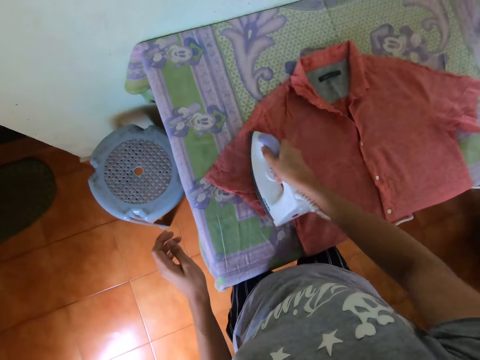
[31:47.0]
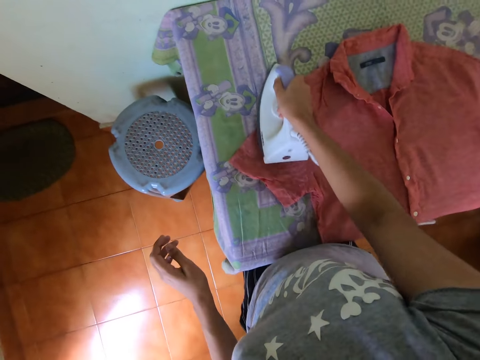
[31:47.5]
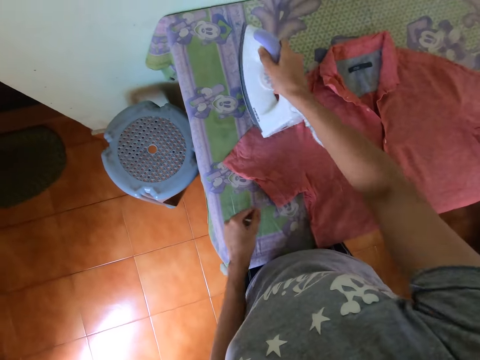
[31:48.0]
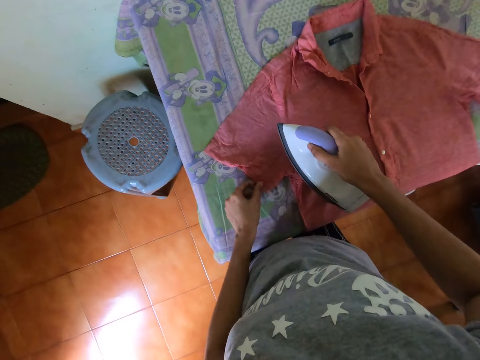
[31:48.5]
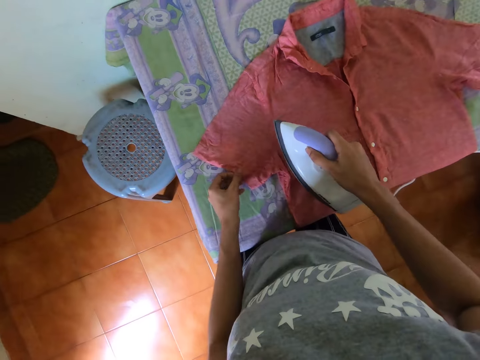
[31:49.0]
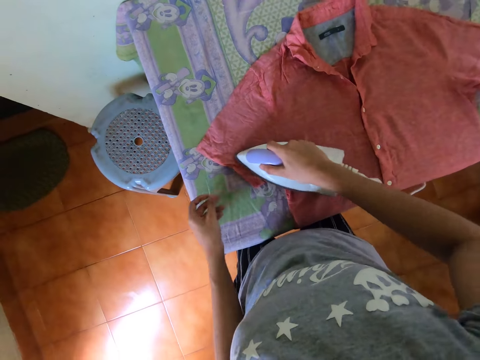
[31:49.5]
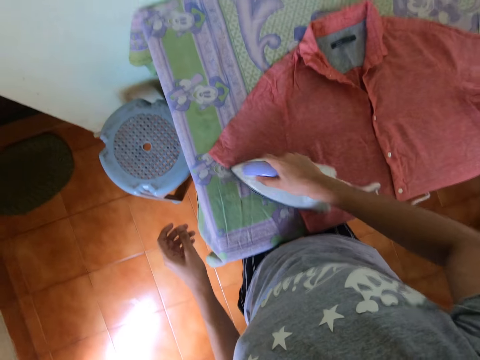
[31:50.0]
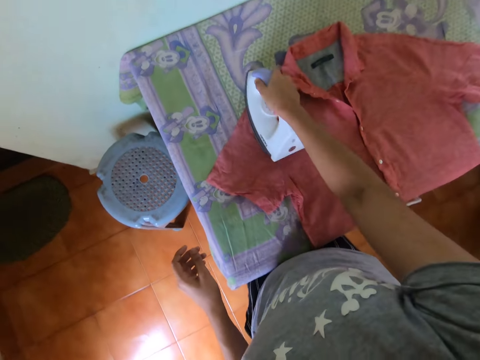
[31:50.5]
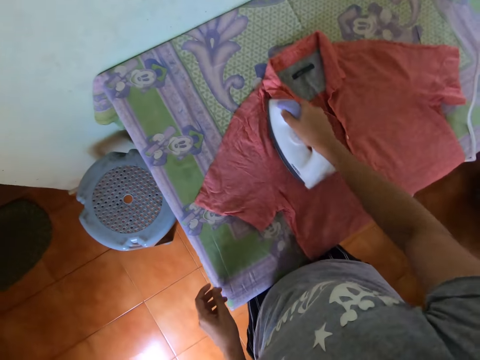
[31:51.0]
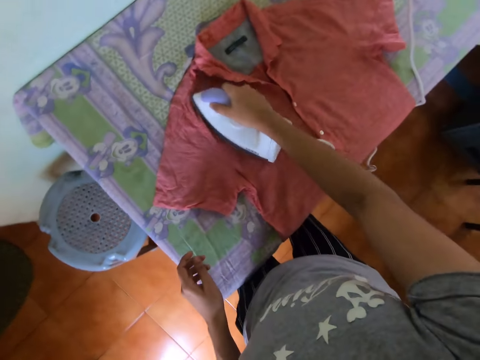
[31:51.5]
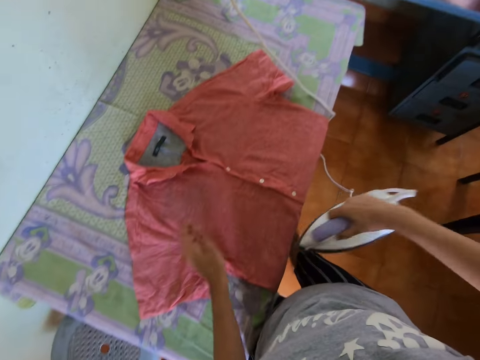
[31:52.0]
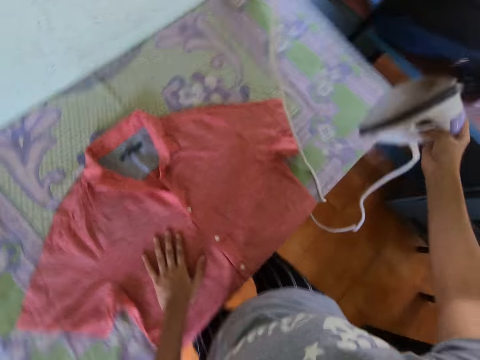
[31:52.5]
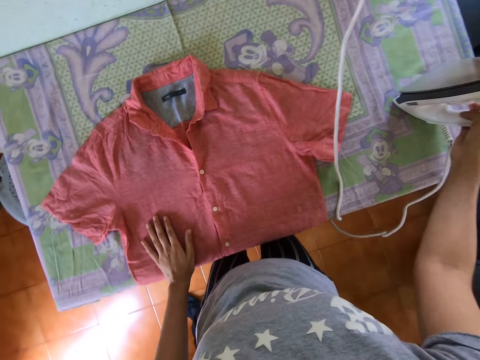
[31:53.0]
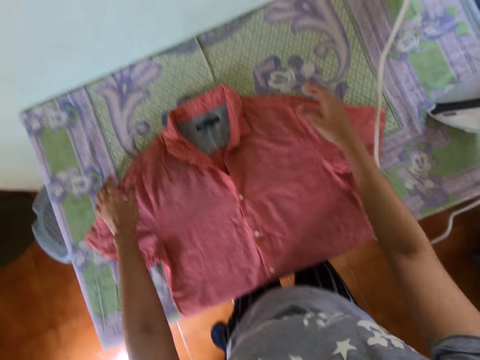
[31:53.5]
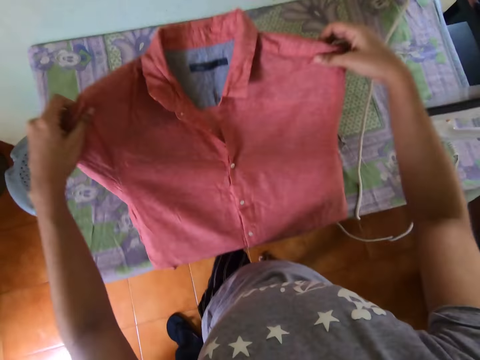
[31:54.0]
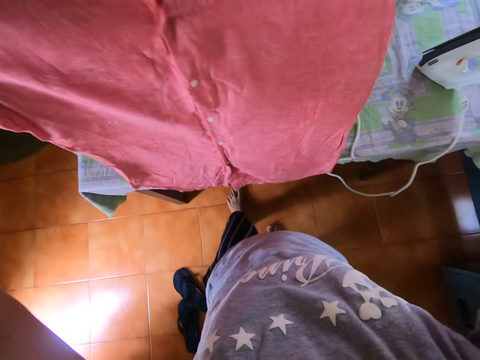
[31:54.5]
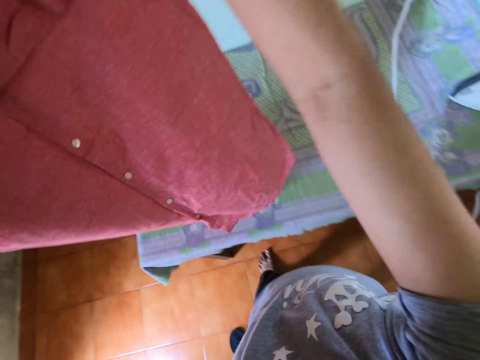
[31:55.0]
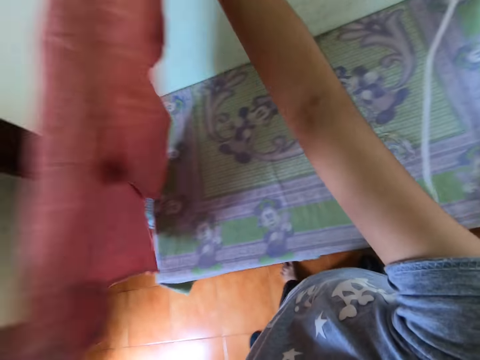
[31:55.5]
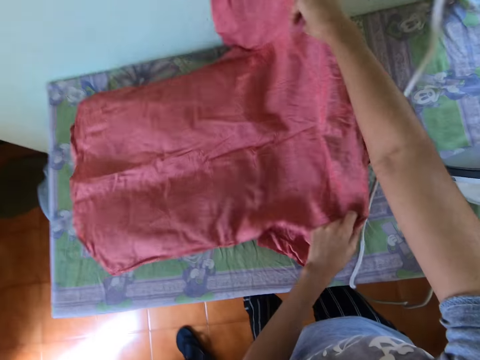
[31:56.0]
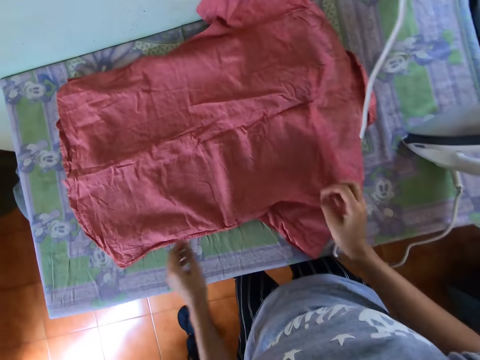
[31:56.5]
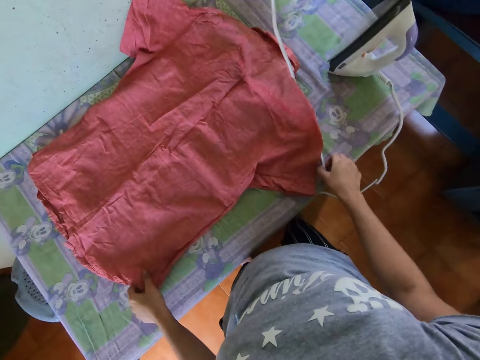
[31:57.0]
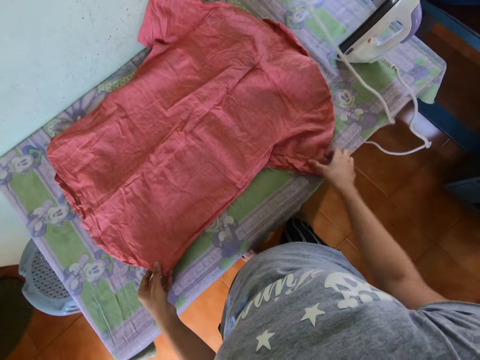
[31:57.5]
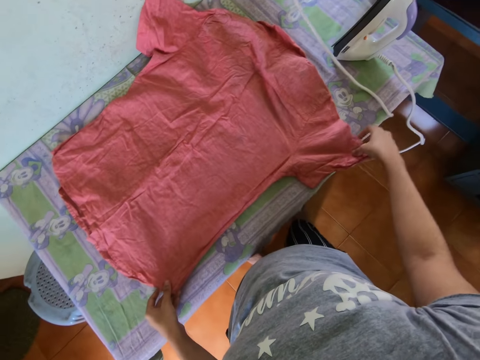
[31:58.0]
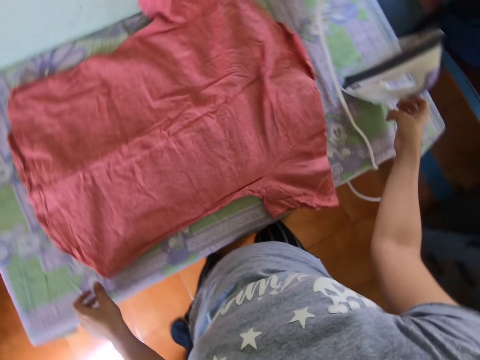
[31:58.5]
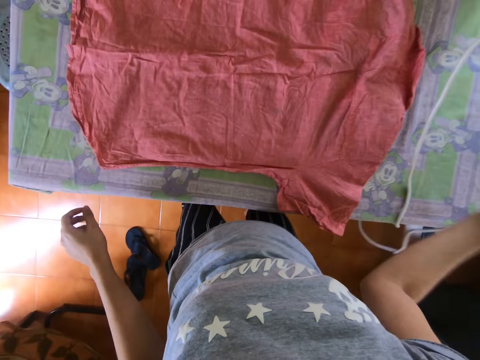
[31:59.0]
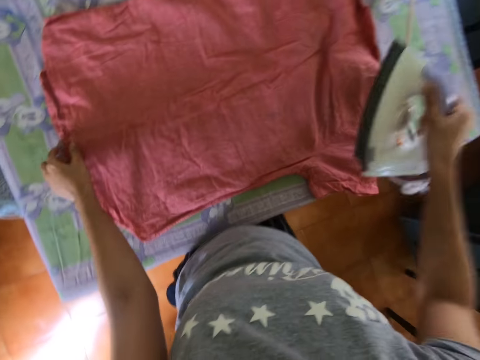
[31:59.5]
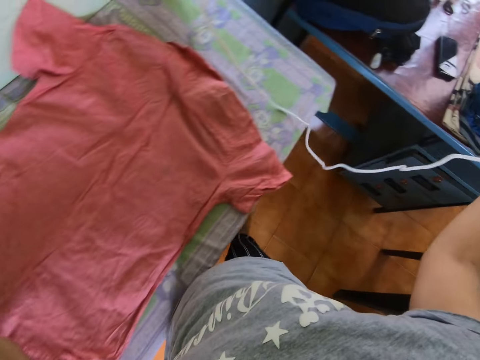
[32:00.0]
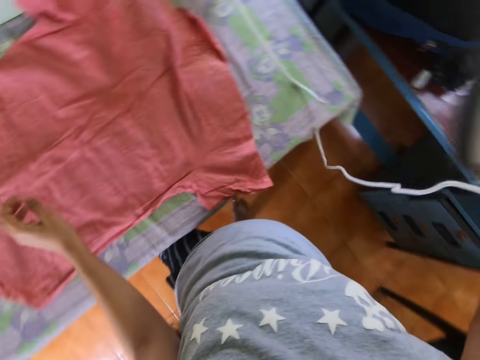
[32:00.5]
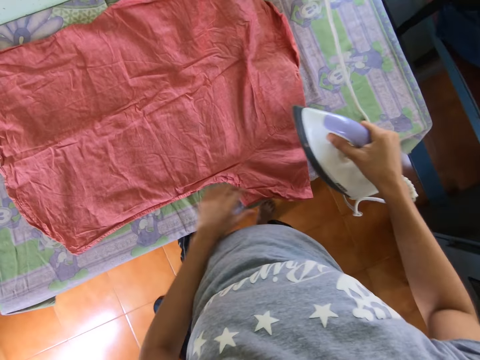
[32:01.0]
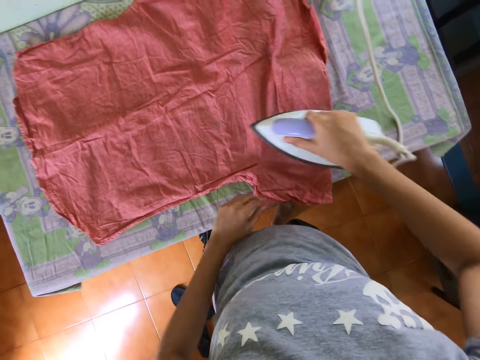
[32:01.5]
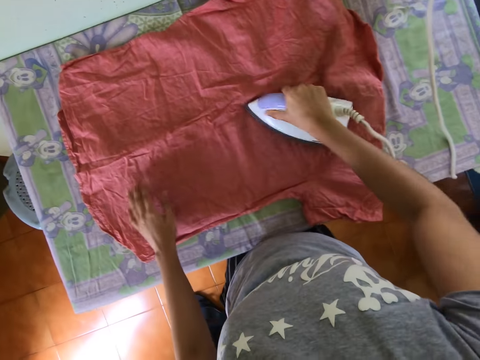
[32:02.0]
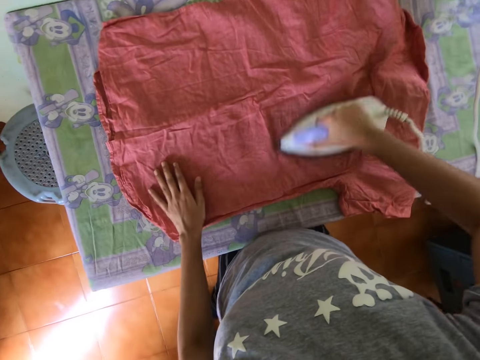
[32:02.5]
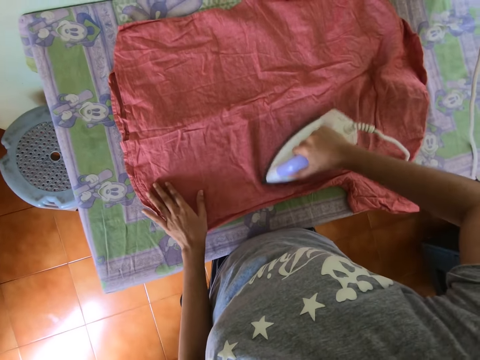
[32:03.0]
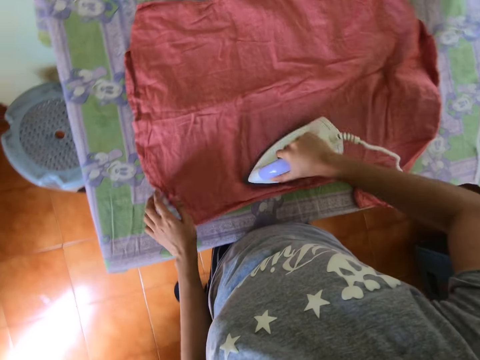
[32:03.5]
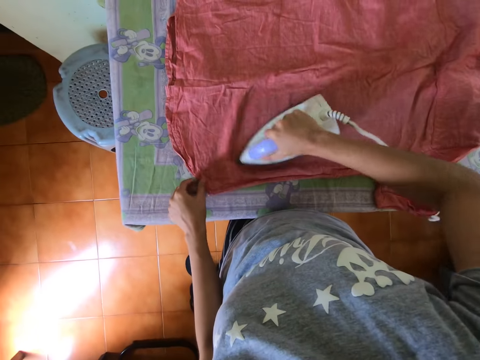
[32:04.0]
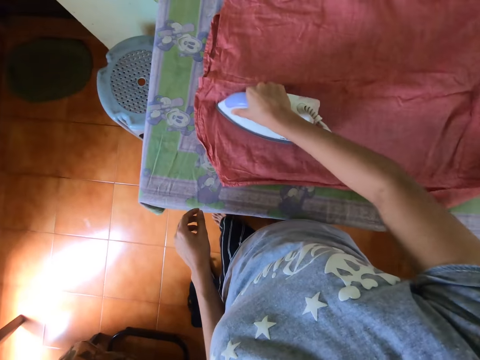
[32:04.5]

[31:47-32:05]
The camera wearer puts the iron box on the ironing board. They pick up the shirt or cloth, pull up the cloth, and put the shirt on the ironing board. They align the cloth on the table. They pick up the iron box and iron the cloth with the iron box.

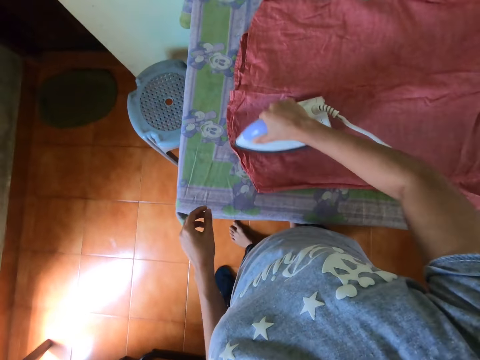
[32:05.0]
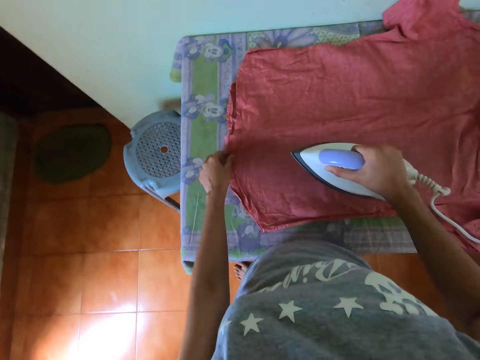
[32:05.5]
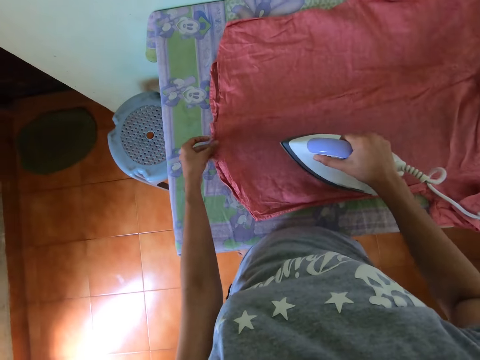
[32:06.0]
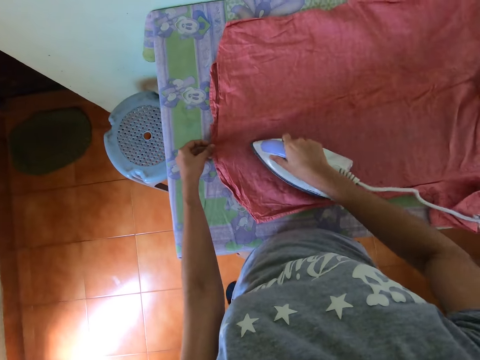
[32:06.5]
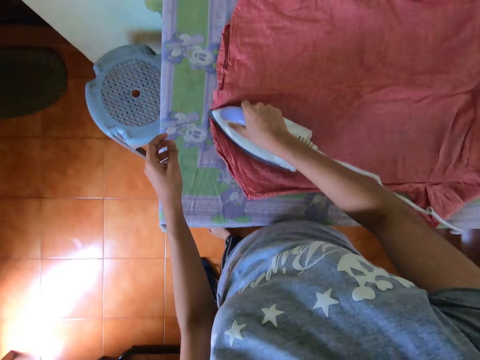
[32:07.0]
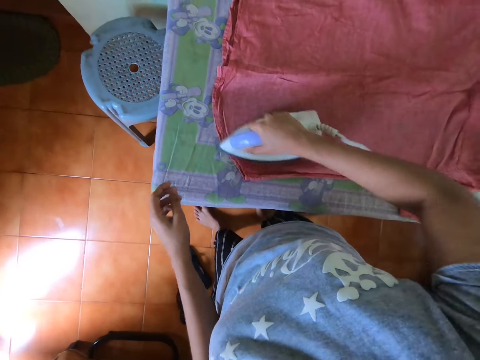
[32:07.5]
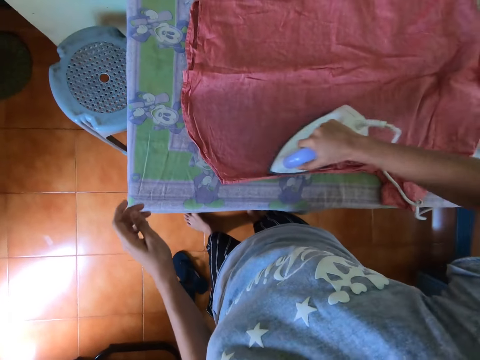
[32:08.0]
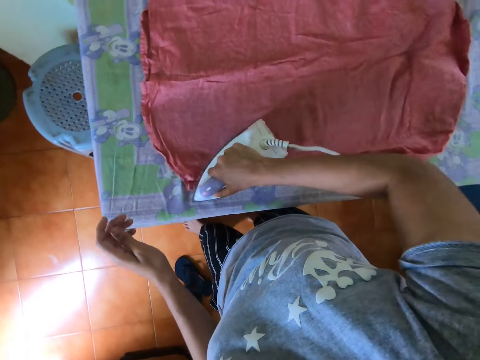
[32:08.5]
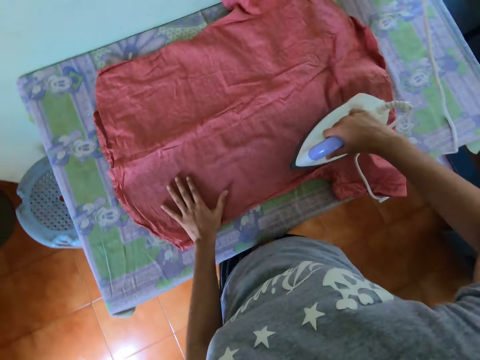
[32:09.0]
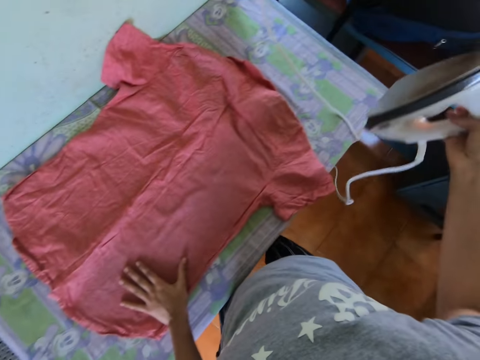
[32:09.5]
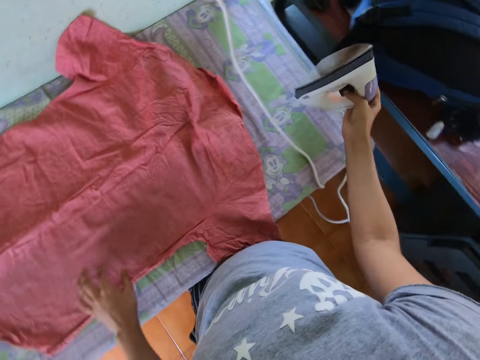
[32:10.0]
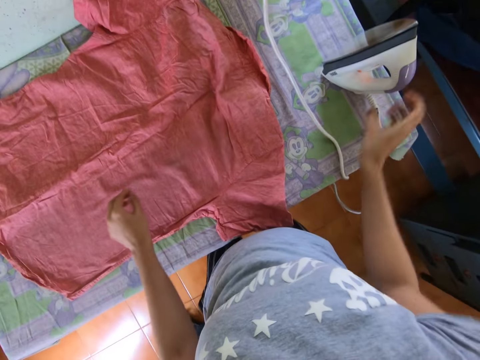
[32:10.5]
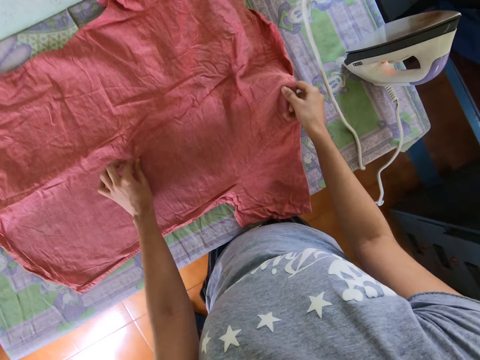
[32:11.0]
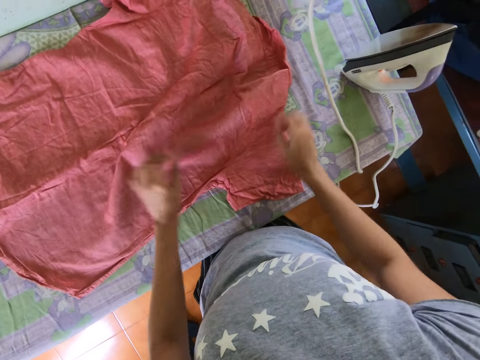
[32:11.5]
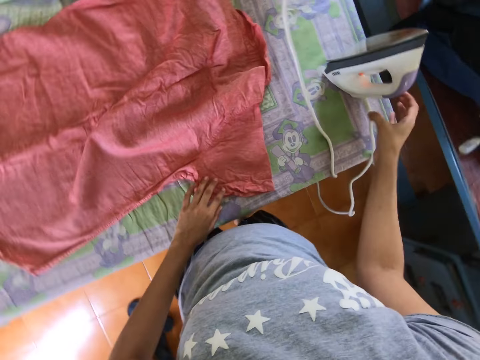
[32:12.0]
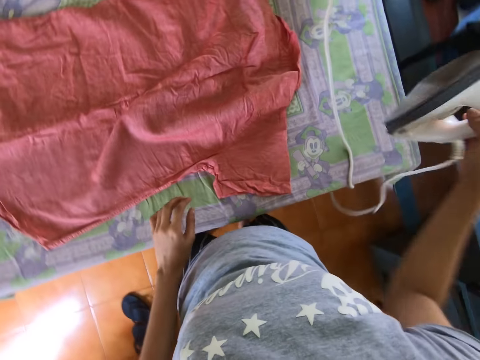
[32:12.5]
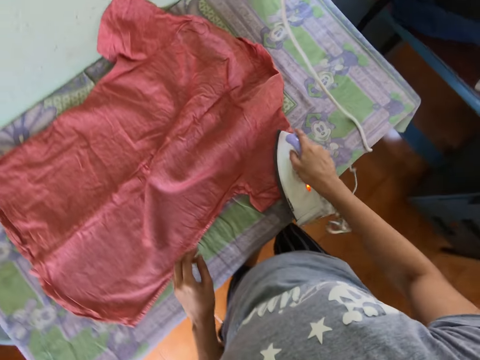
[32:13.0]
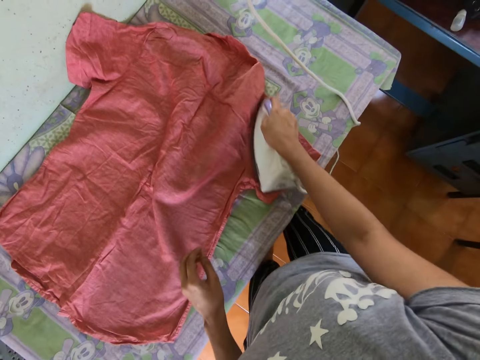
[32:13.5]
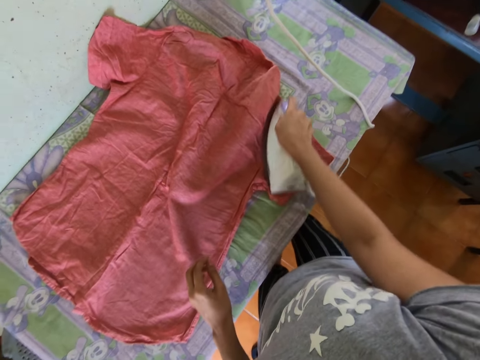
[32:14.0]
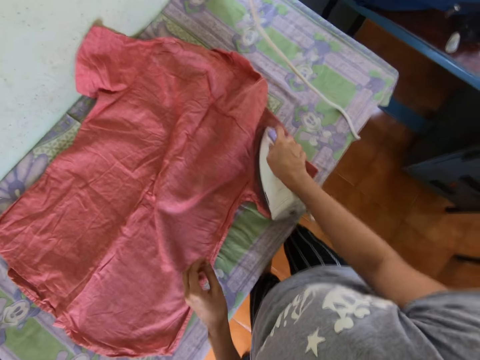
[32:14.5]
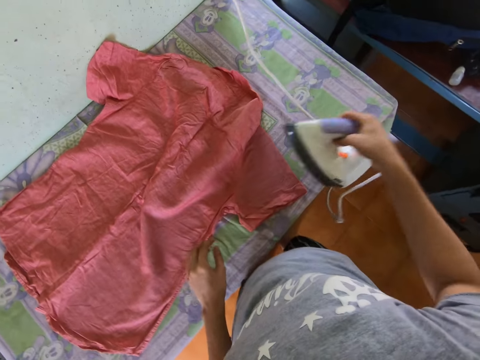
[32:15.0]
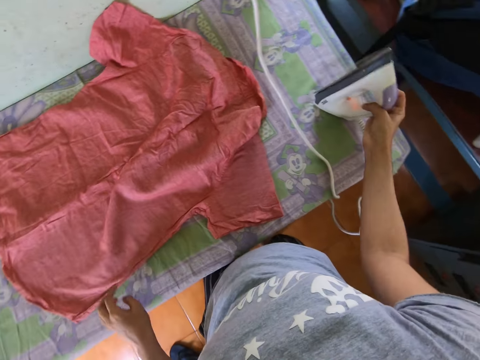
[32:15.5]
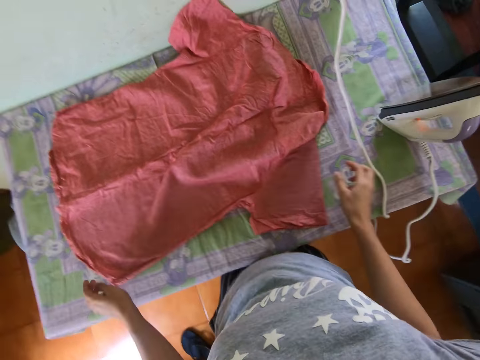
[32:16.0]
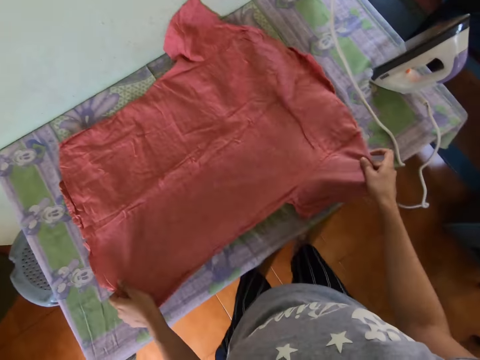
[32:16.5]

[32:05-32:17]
The camera wearer puts the iron box on the ironing board, drops the cloth on the table, and adjusts the cloth on the table. They pick up the iron box and iron the cloth with the iron box. They put the iron box on the ironing board and drop the cloth on the table.
